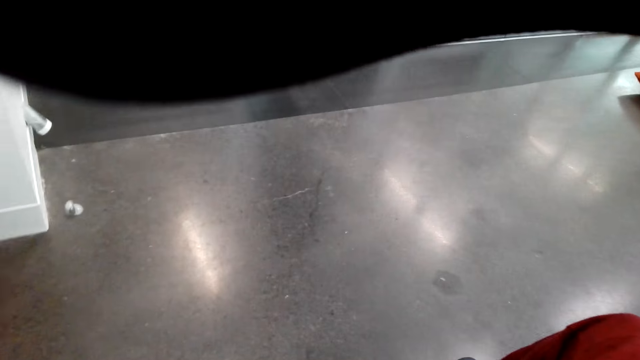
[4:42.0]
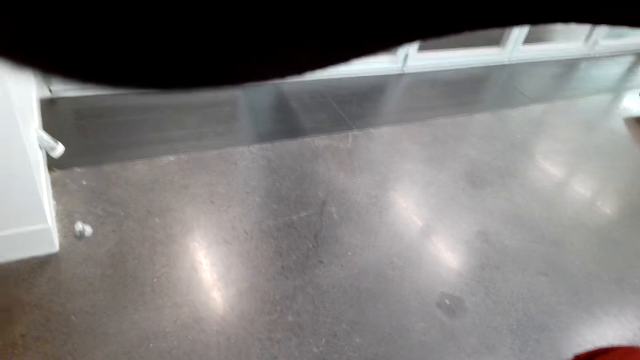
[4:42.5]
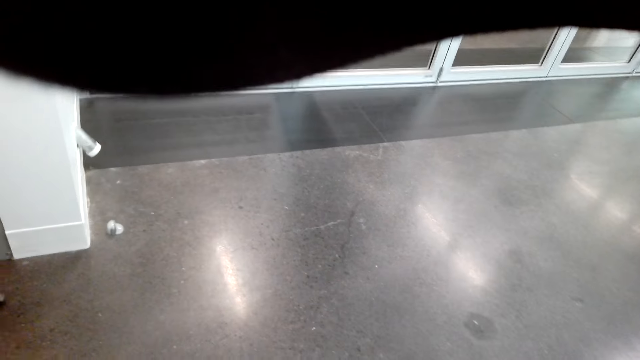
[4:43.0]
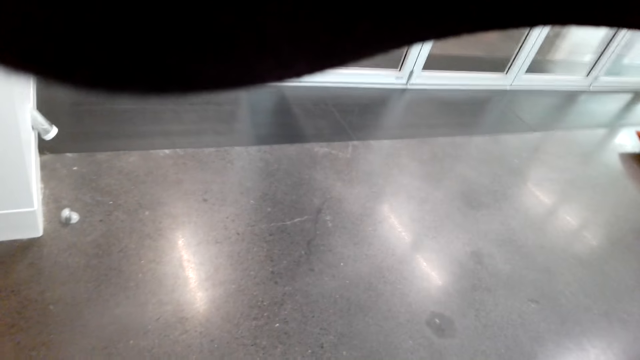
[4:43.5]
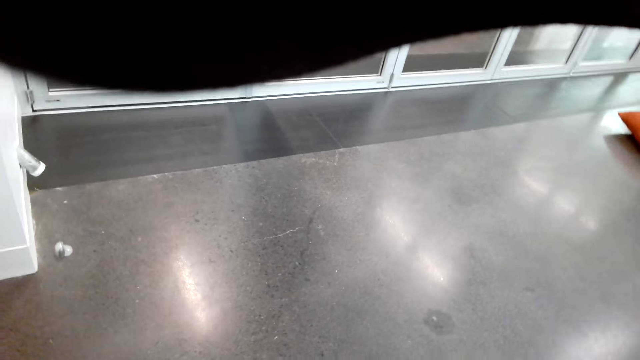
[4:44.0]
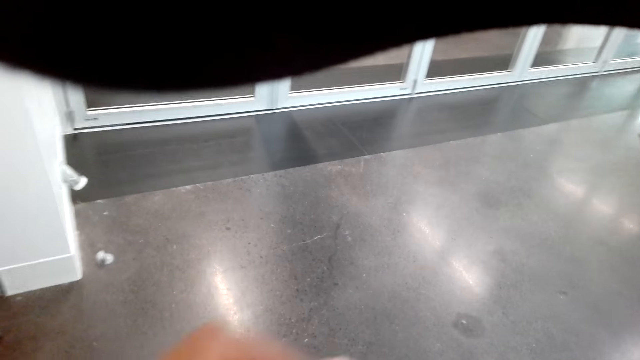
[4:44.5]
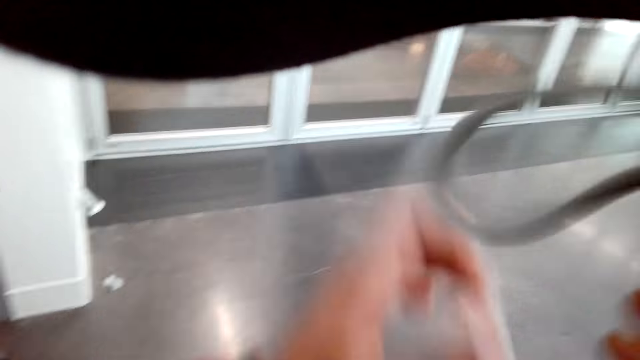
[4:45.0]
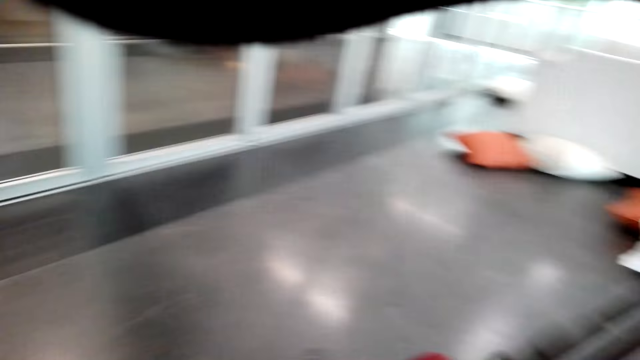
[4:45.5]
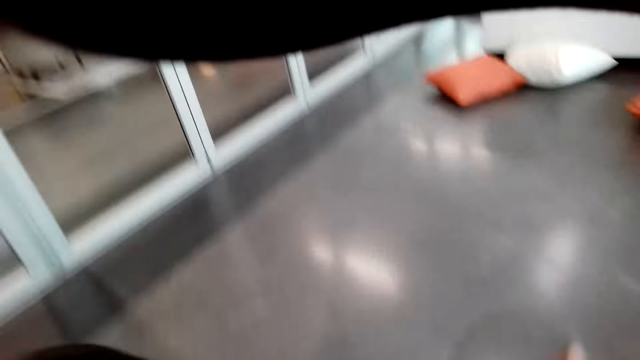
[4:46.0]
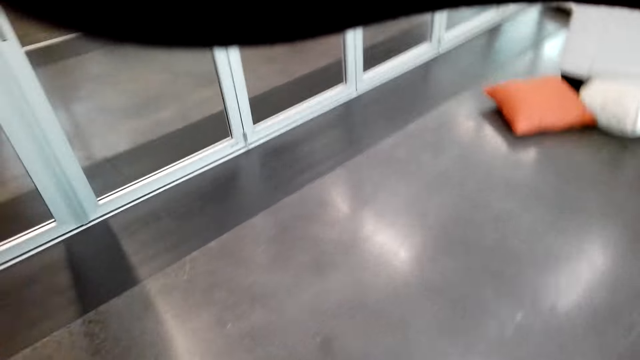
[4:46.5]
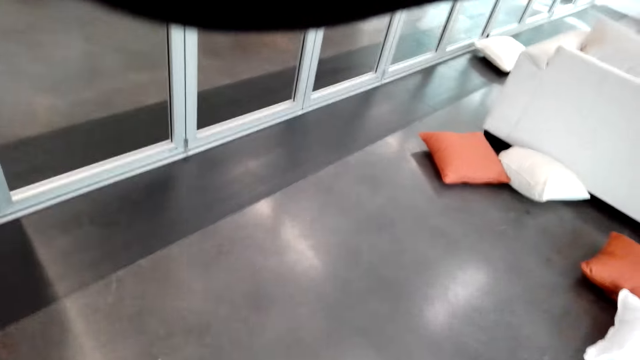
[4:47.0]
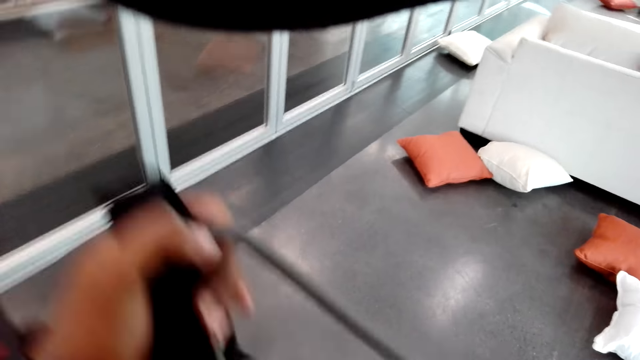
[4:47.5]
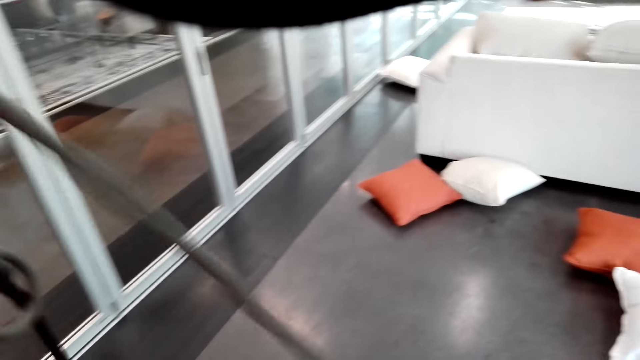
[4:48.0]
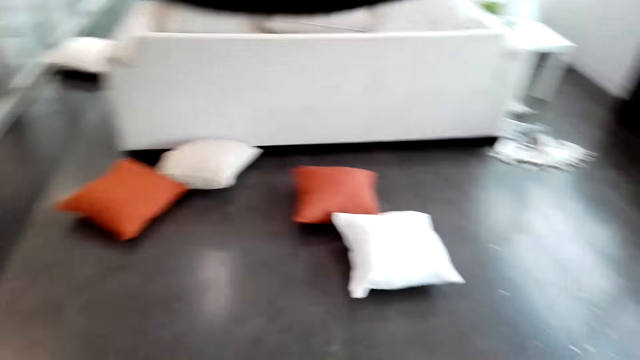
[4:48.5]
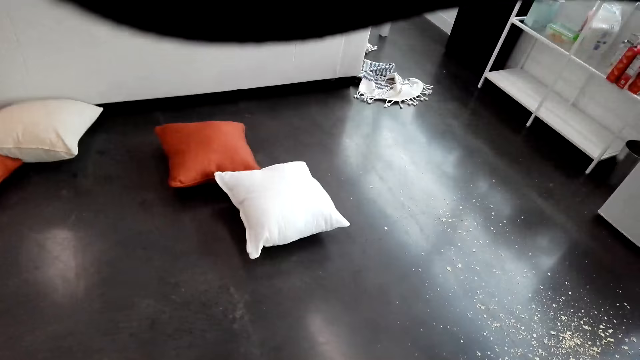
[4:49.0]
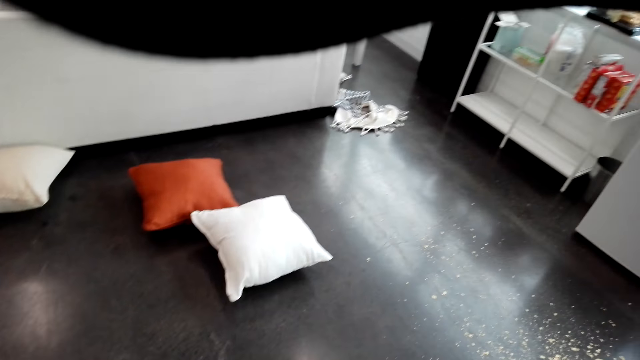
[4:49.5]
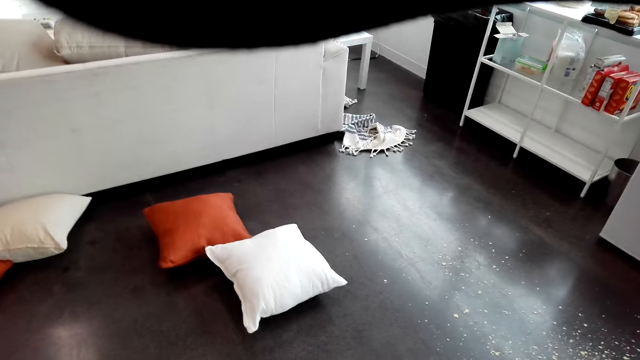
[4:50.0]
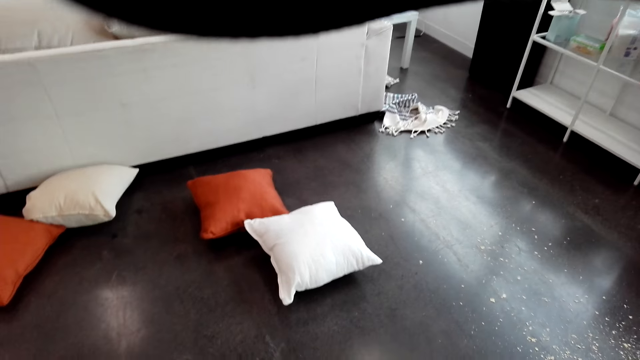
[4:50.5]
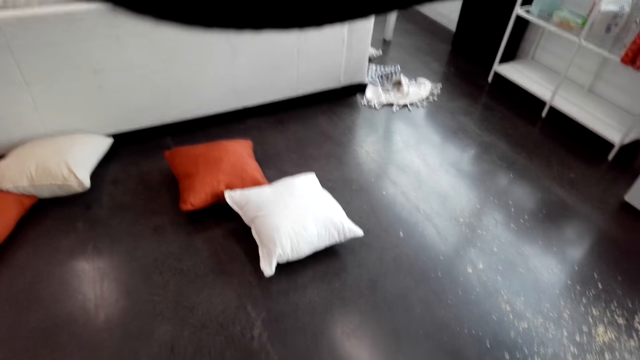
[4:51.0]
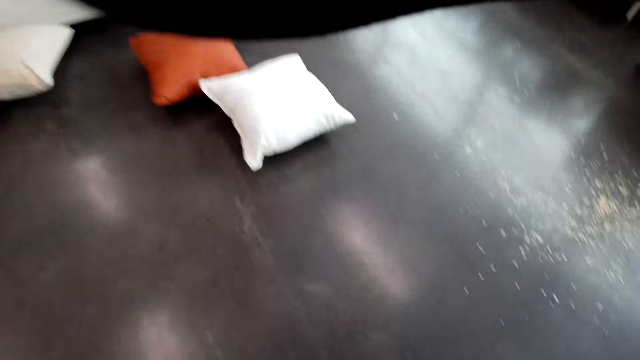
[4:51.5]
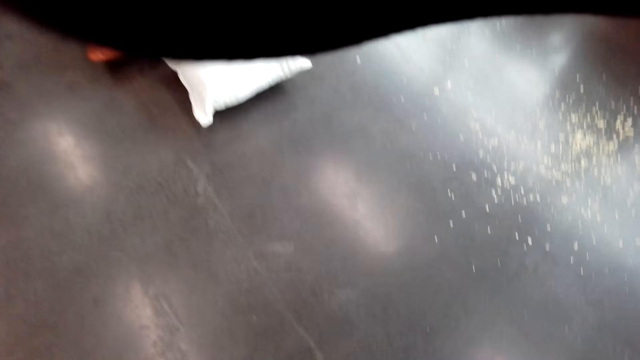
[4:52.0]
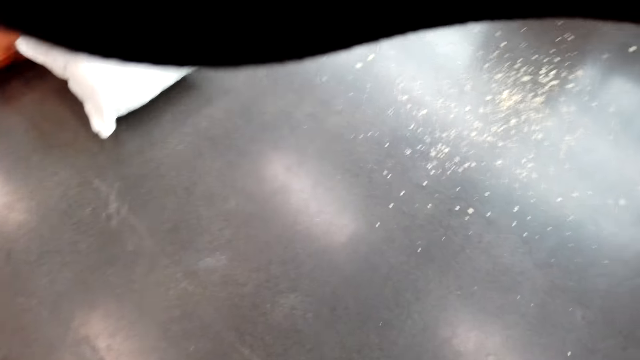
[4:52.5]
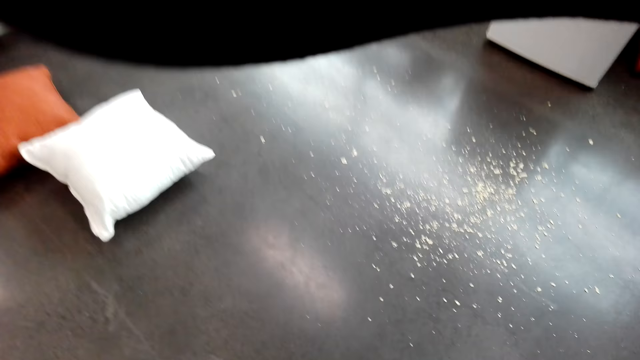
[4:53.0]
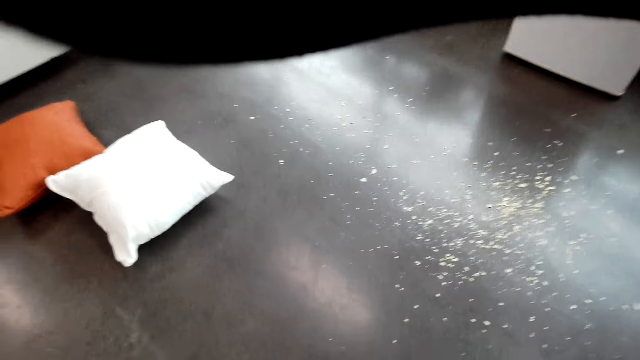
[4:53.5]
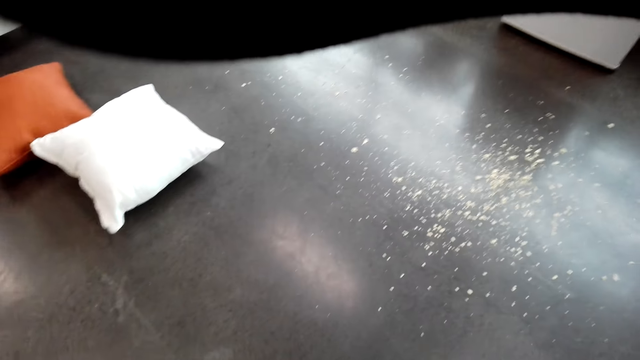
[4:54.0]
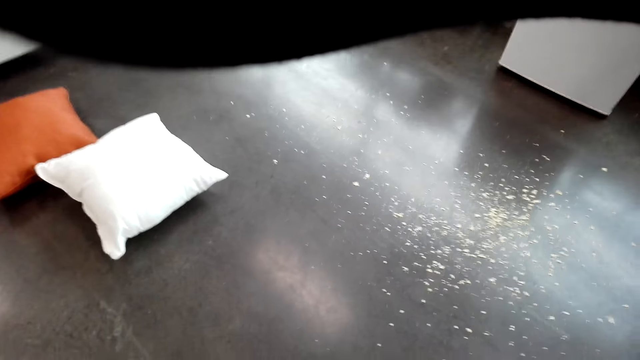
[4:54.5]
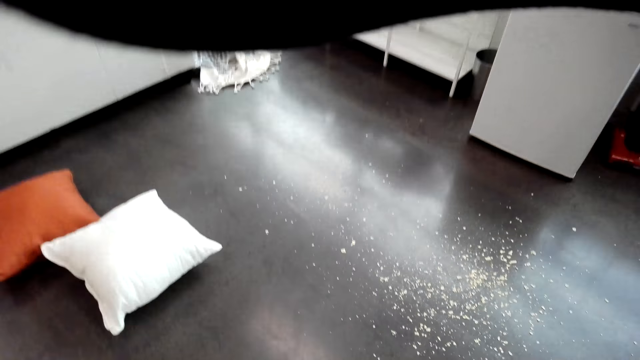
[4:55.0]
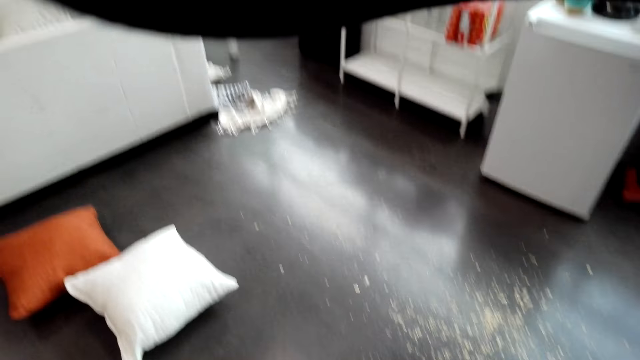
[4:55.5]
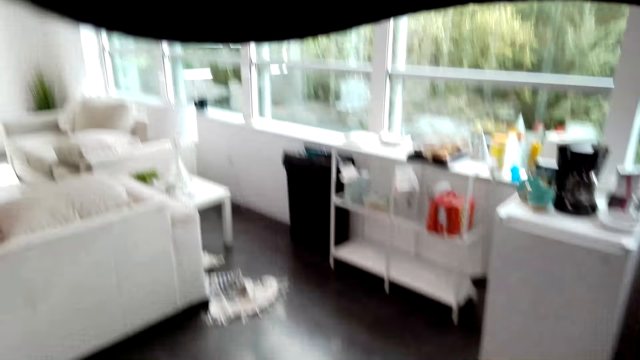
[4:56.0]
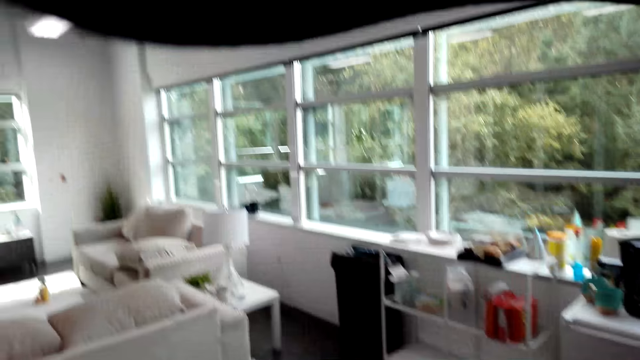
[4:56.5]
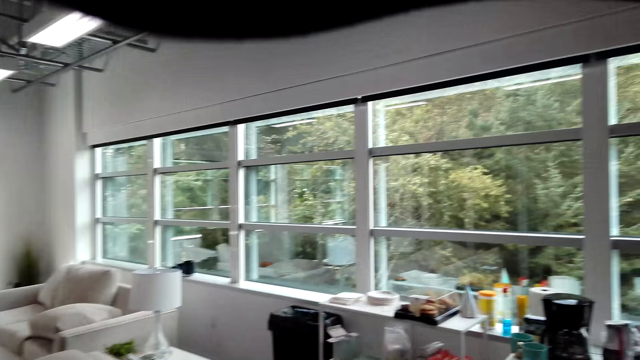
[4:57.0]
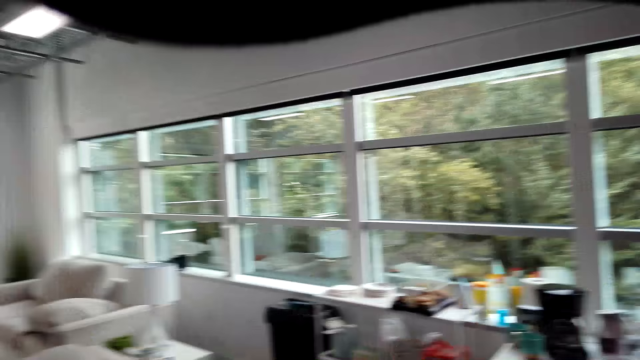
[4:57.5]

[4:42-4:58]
The camera wearer holds the skipping rope. They walk in the room.

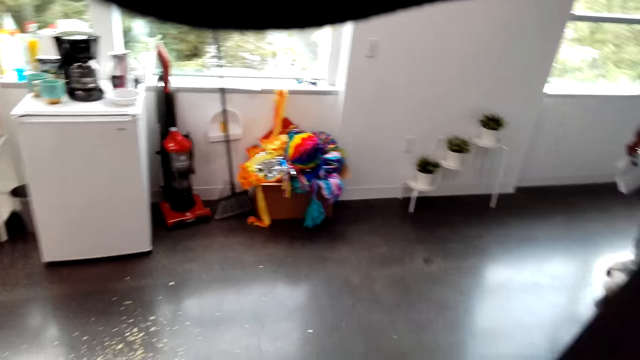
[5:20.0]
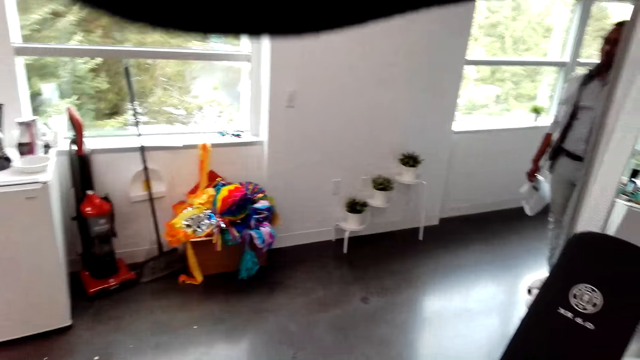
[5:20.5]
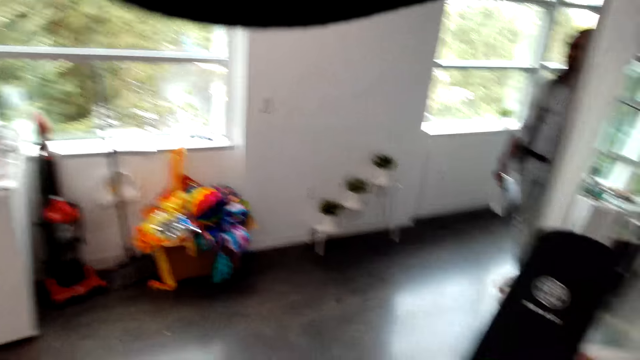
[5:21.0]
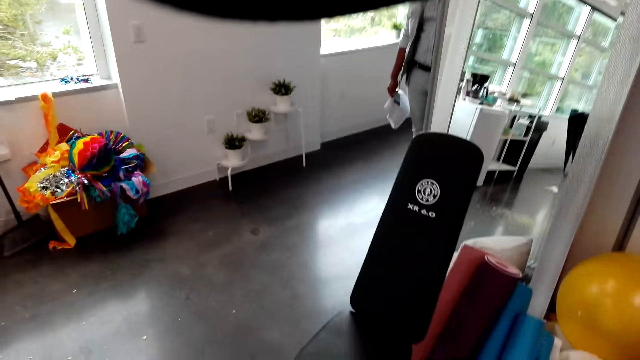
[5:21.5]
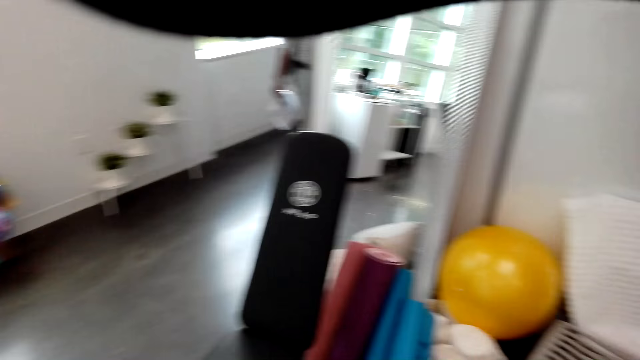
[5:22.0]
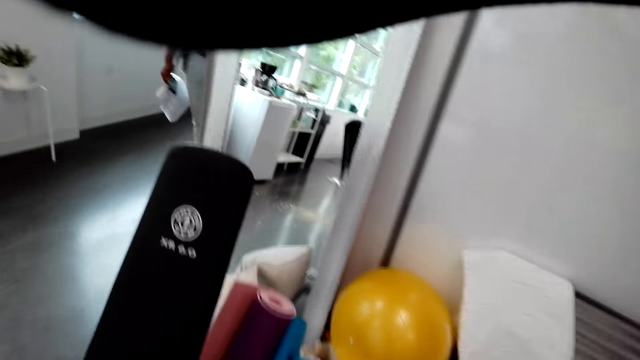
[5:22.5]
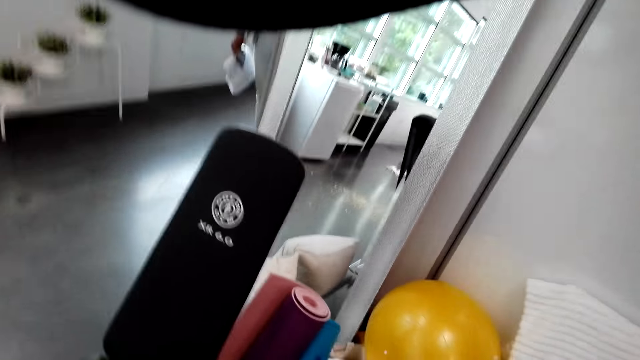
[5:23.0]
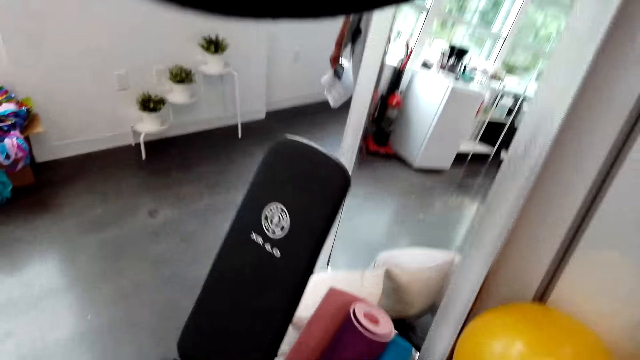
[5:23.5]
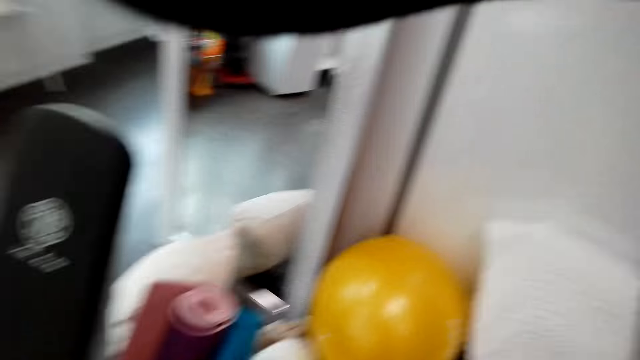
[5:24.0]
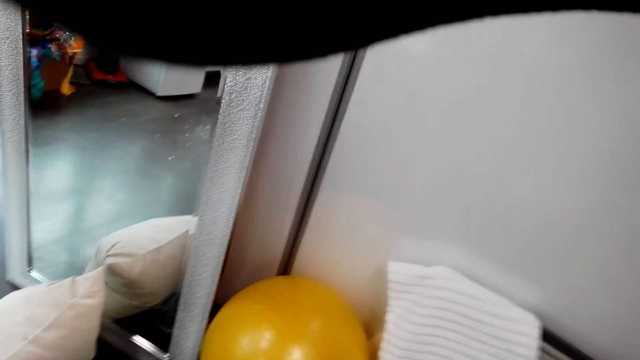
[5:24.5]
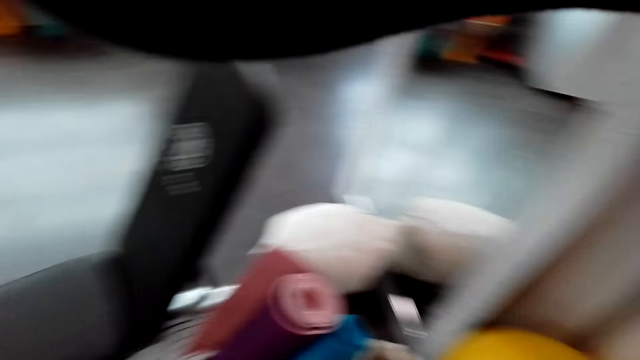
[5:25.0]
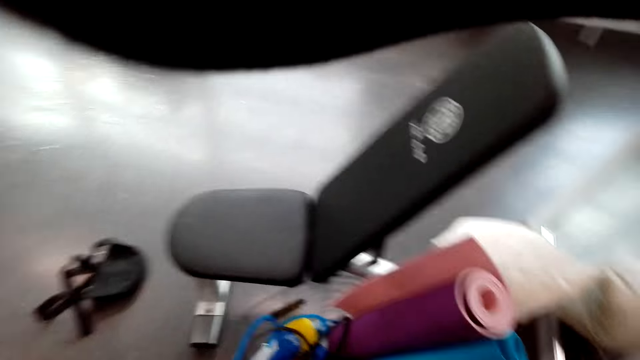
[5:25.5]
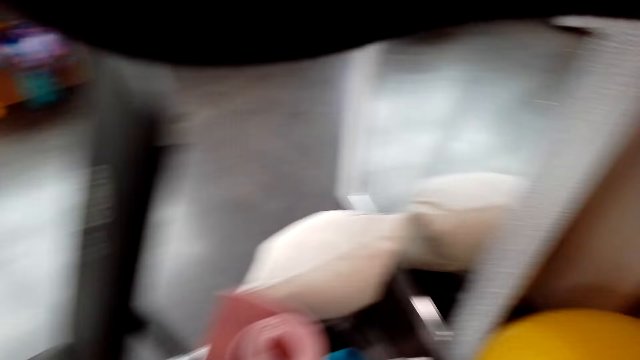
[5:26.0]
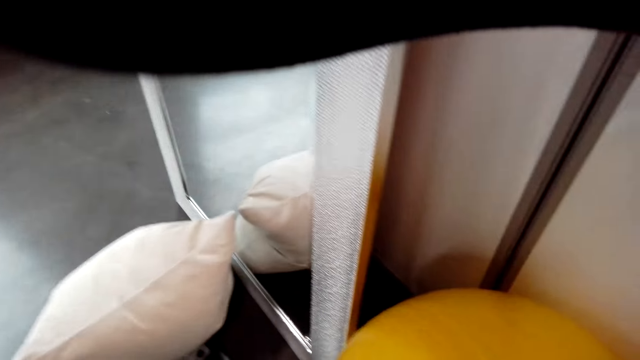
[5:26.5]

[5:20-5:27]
A person holds a white cloth.
